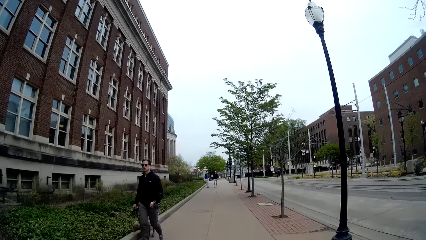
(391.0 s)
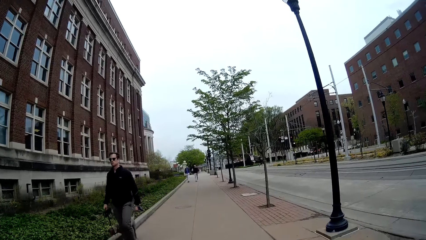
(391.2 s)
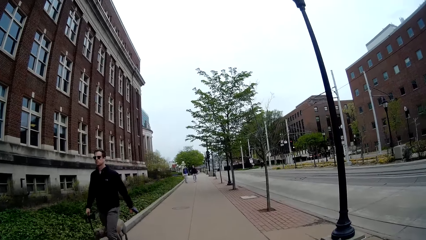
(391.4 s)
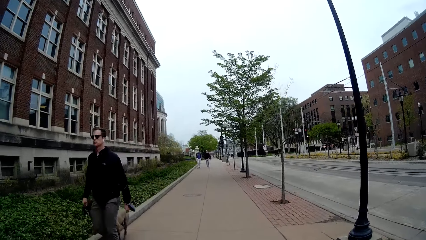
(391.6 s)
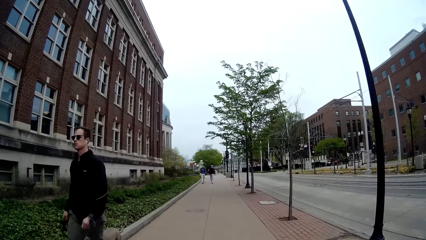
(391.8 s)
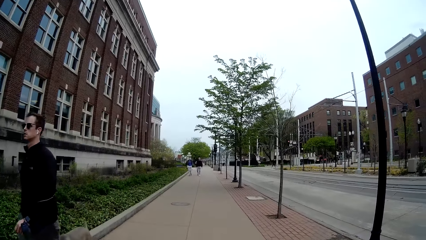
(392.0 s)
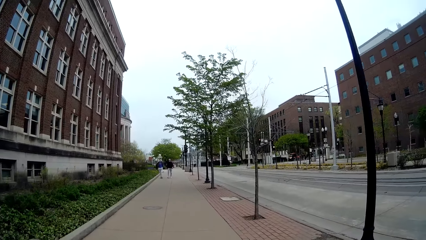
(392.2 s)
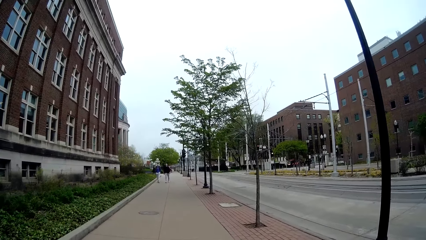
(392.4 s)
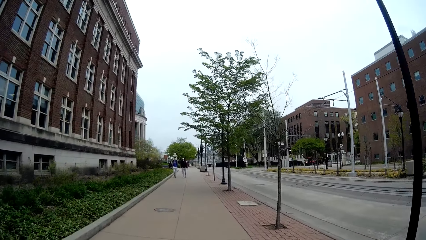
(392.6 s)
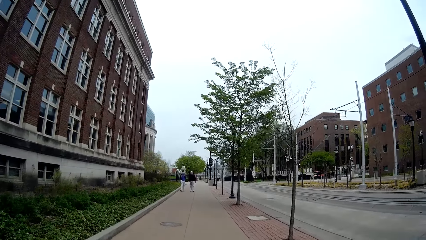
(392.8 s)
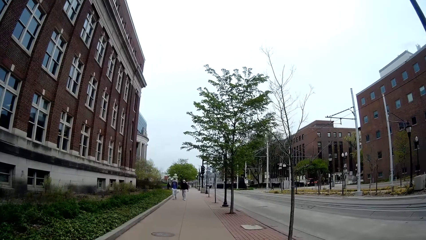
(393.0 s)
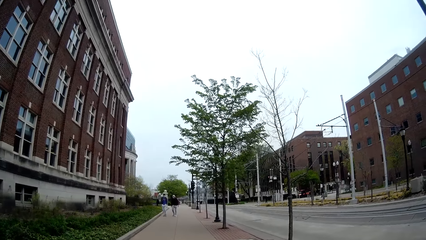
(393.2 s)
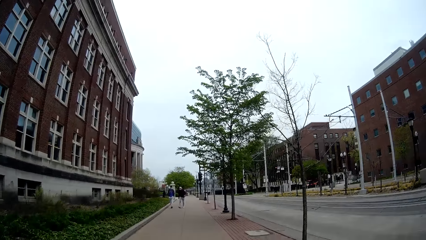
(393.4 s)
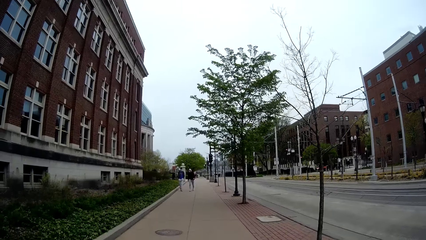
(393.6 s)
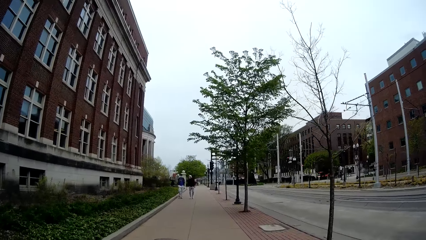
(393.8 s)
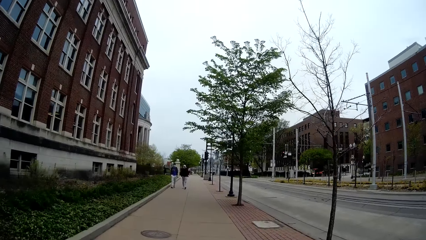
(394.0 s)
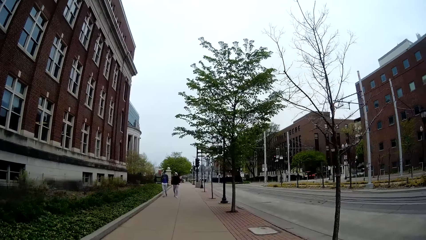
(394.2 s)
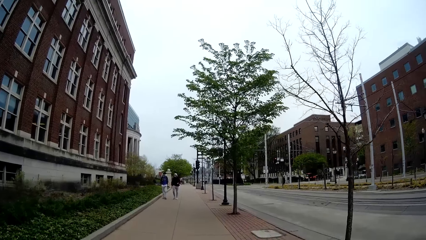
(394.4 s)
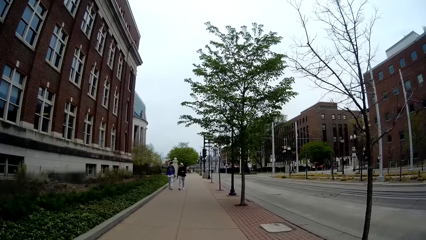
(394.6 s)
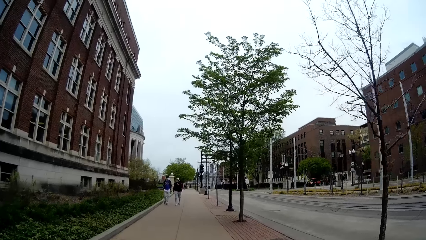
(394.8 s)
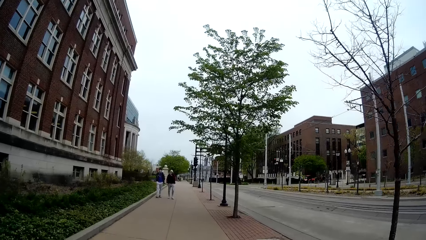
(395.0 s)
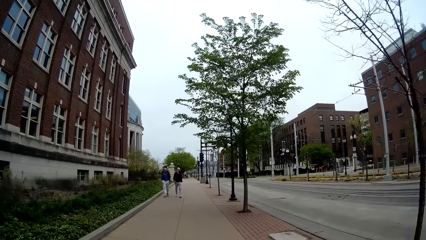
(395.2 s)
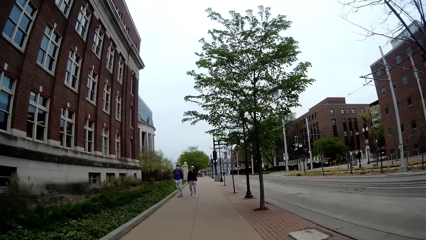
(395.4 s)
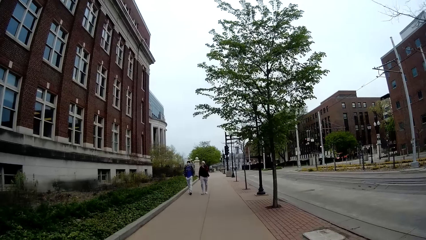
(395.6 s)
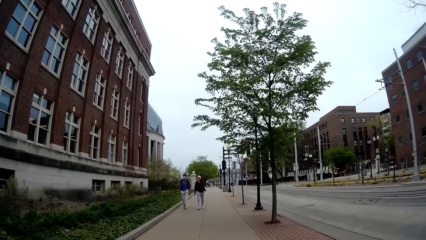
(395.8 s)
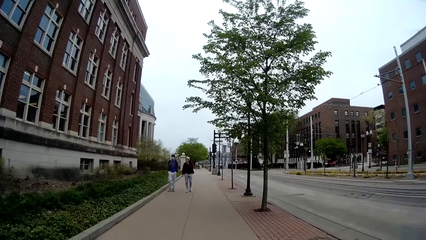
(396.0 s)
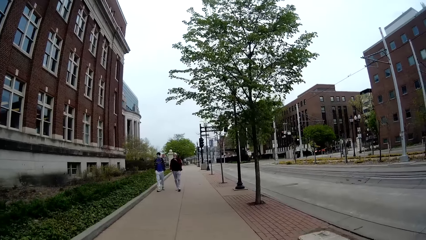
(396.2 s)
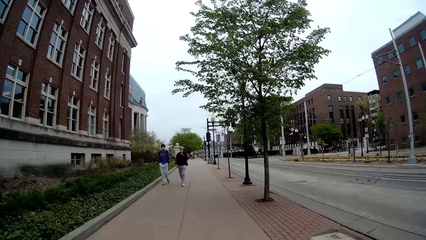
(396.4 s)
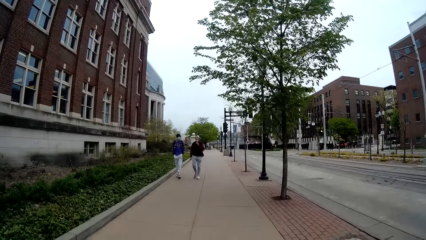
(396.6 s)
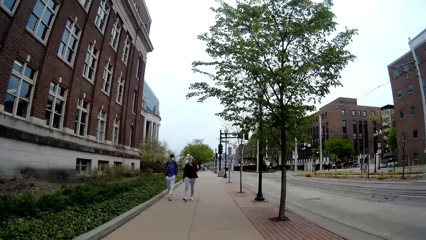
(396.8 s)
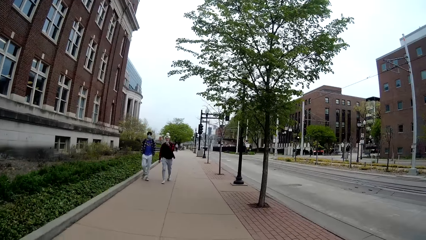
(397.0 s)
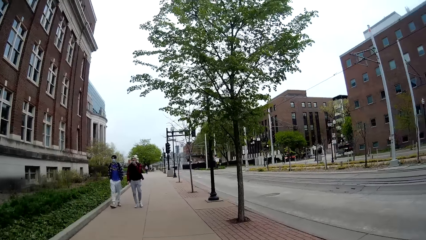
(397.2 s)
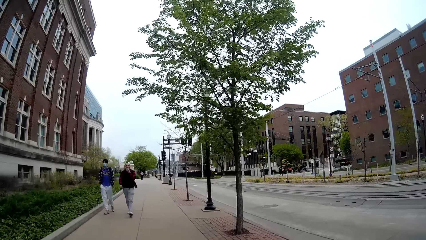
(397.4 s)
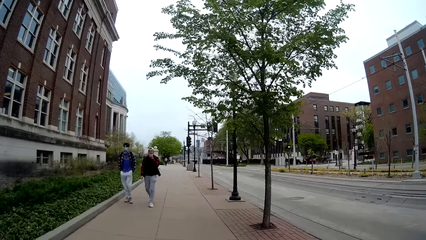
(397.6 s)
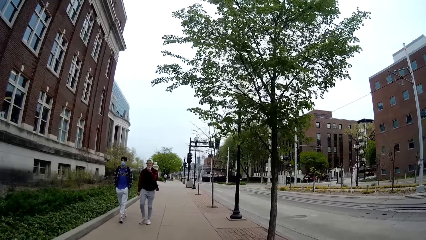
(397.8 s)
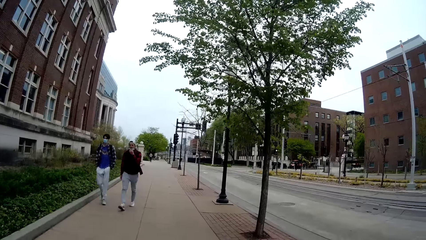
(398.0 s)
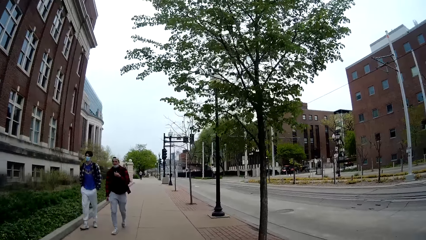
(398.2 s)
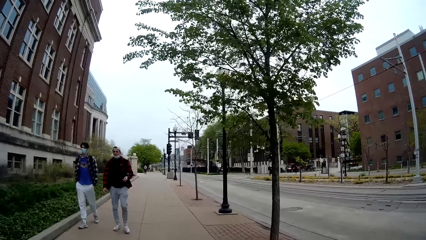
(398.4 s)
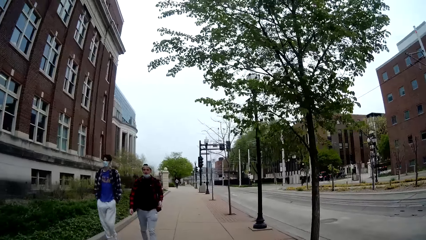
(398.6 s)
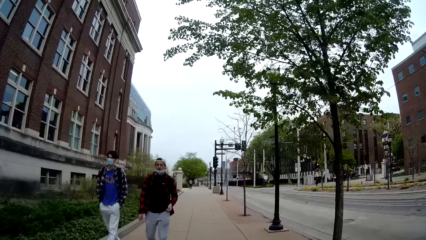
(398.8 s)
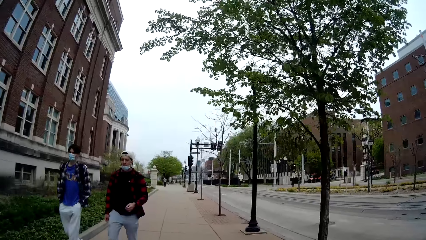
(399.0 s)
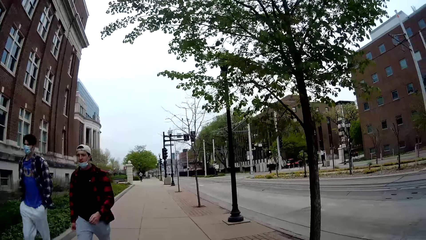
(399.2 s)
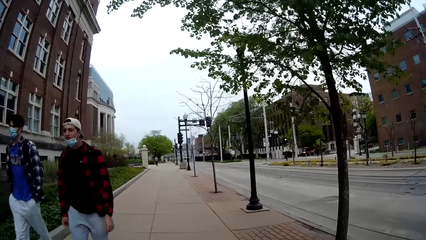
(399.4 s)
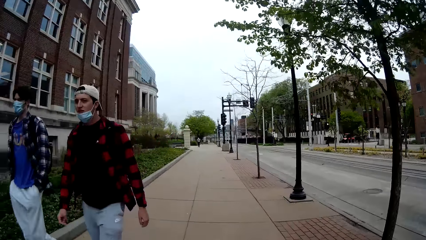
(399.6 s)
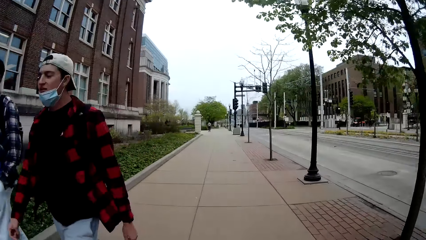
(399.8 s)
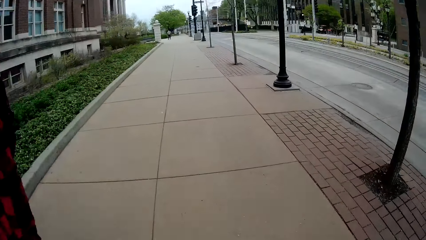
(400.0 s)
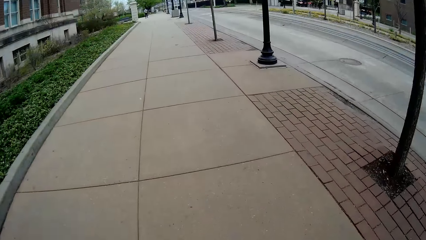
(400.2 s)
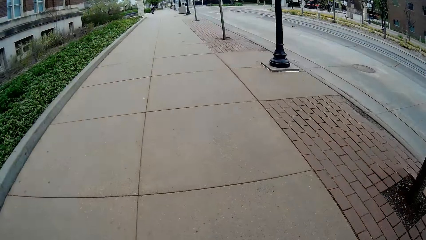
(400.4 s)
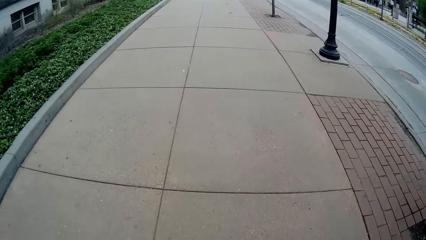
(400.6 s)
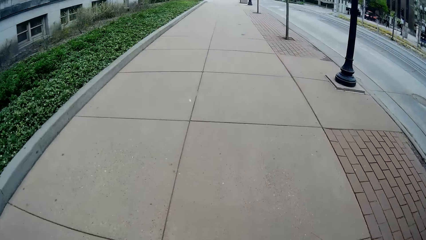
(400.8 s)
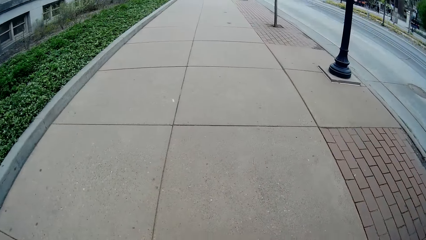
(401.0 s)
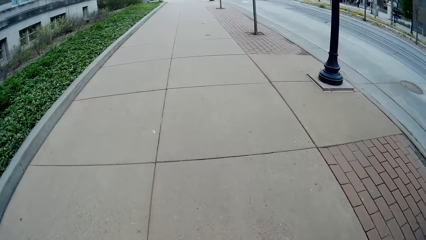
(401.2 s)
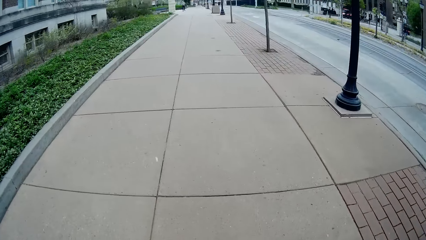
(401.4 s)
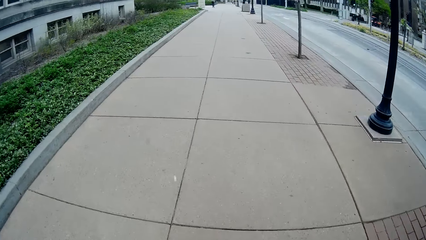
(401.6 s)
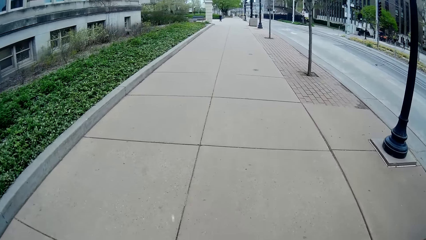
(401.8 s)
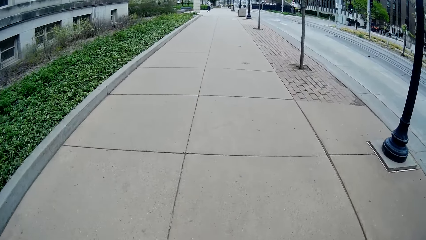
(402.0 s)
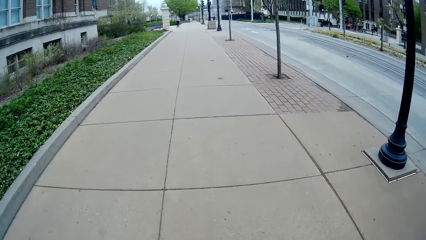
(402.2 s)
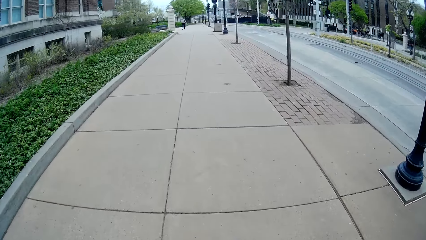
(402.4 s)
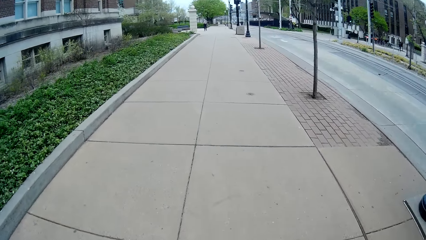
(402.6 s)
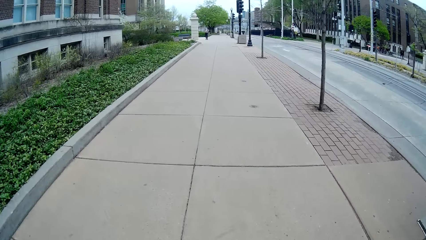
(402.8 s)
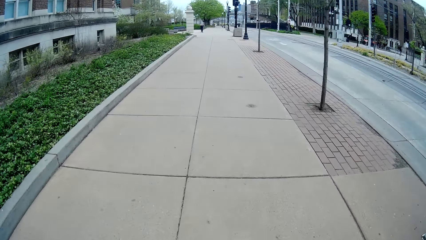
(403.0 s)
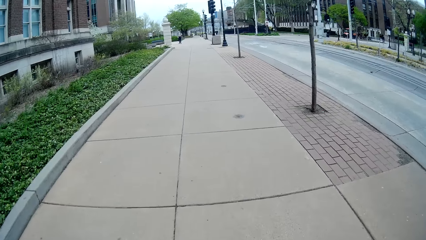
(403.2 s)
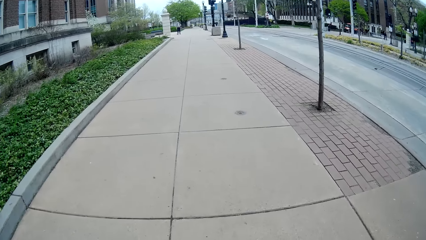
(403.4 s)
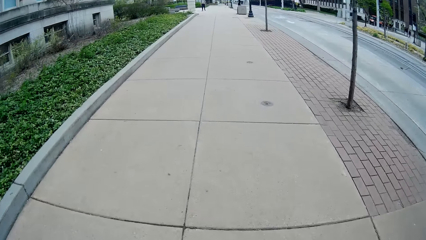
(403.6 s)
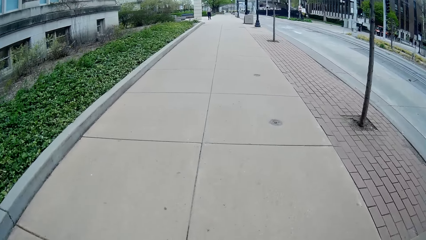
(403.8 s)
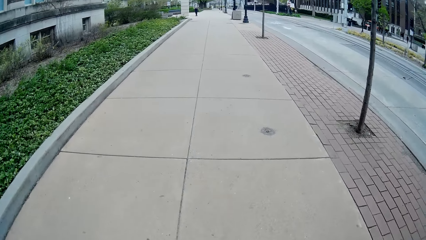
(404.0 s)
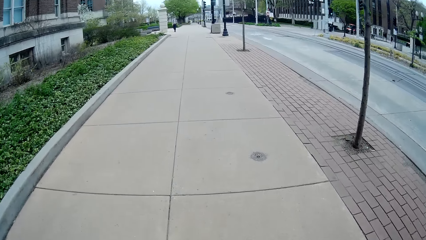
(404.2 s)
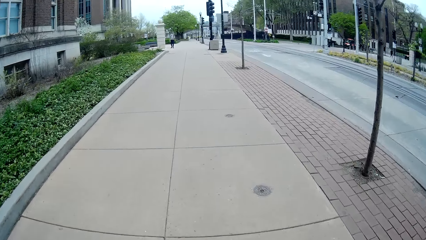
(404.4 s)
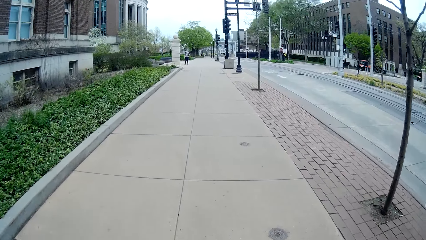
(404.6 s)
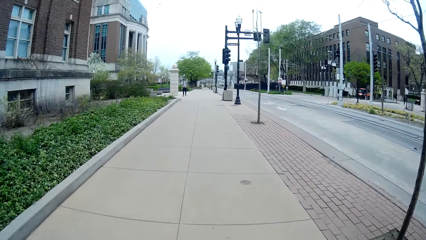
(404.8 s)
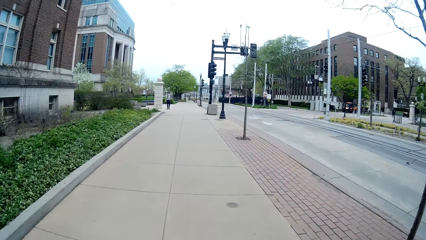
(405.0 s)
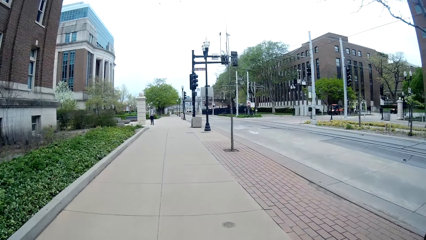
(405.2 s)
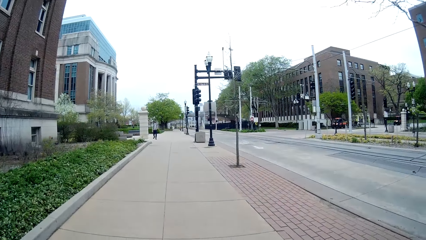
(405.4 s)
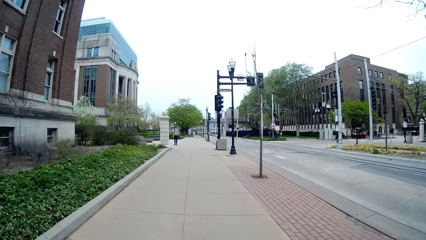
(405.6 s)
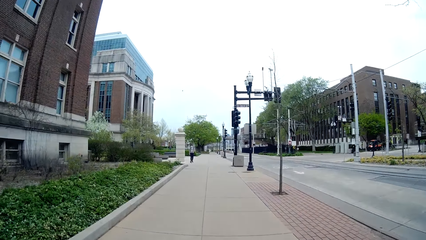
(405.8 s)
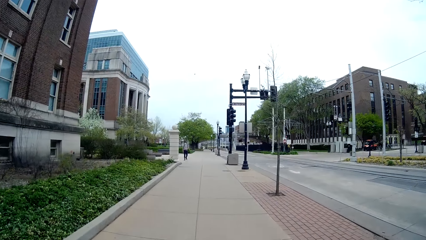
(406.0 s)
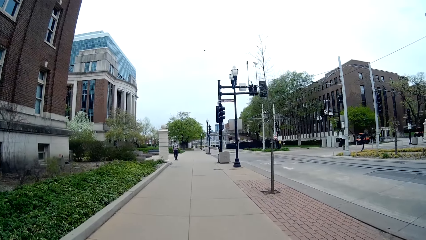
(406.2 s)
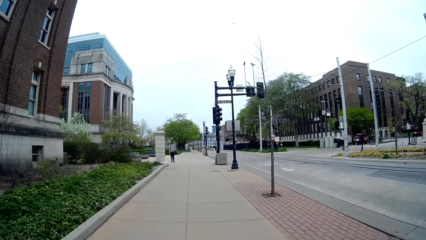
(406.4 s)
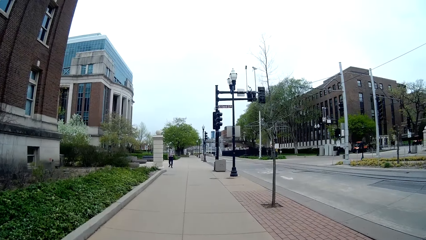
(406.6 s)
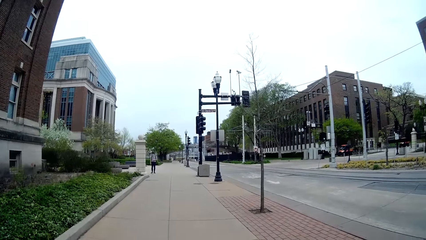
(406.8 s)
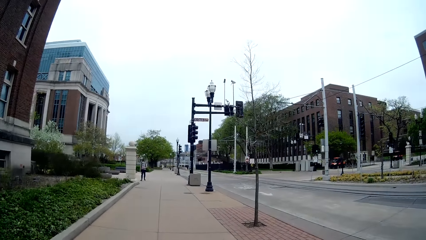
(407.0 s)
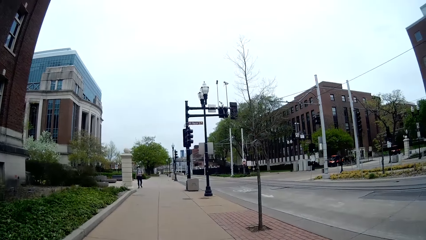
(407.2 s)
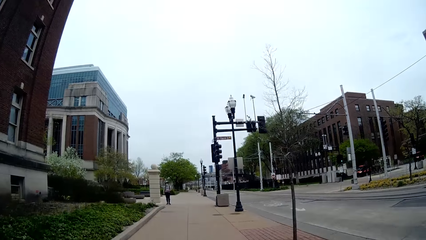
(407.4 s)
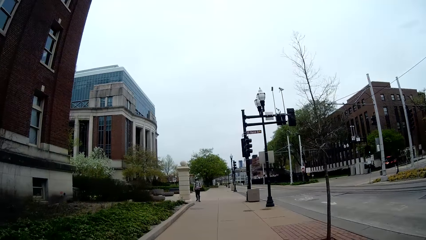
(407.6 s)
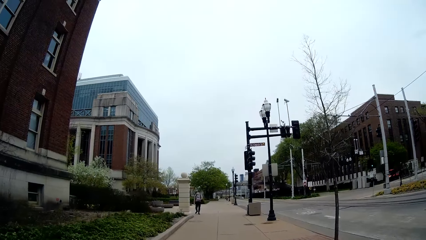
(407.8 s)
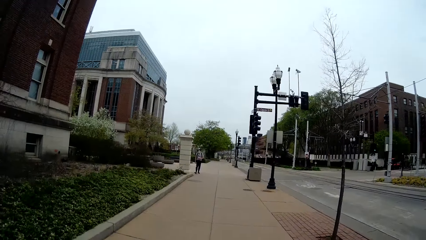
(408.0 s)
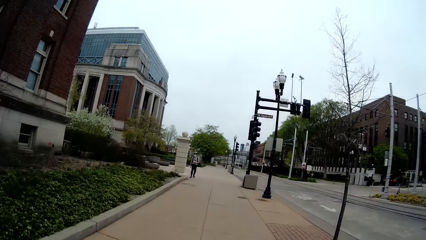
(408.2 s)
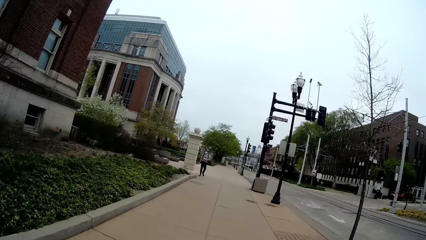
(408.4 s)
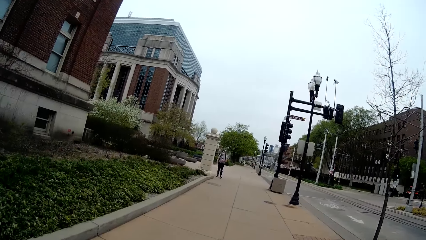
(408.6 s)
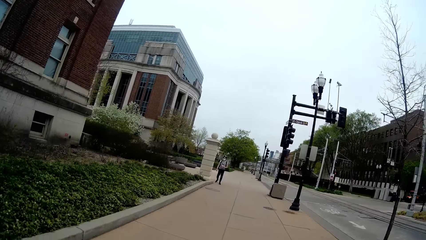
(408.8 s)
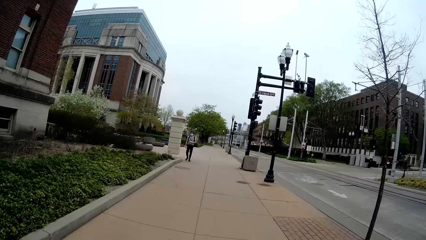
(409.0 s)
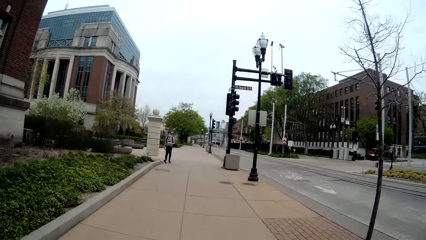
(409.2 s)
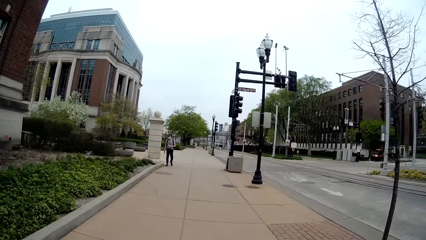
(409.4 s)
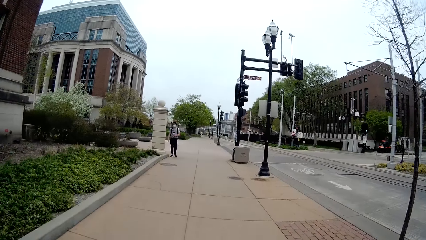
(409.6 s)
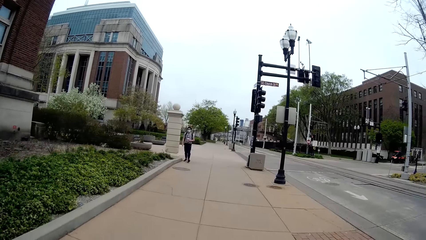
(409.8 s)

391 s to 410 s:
A man walks a dog past the camera wearer. Another man and a third man walk past the camera wearer.
